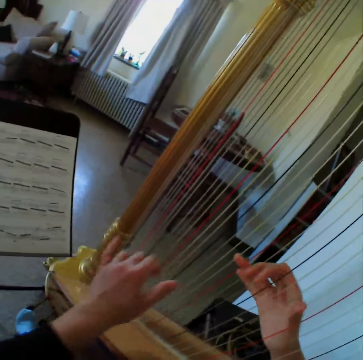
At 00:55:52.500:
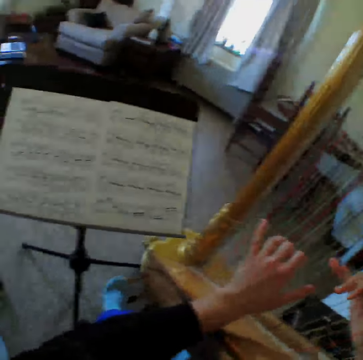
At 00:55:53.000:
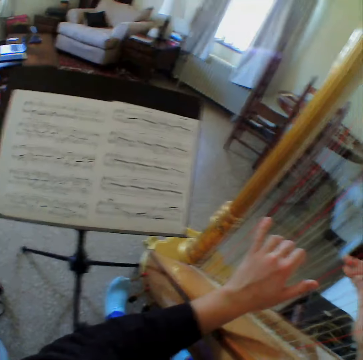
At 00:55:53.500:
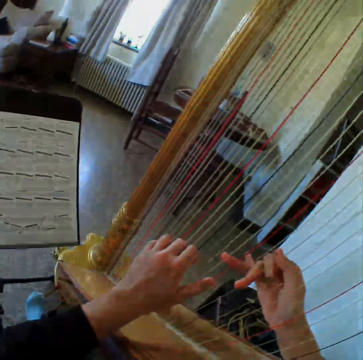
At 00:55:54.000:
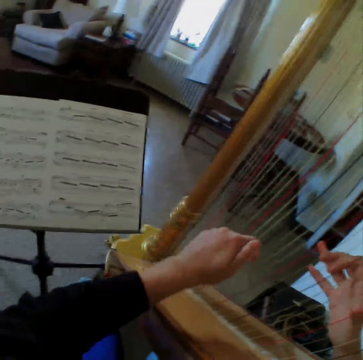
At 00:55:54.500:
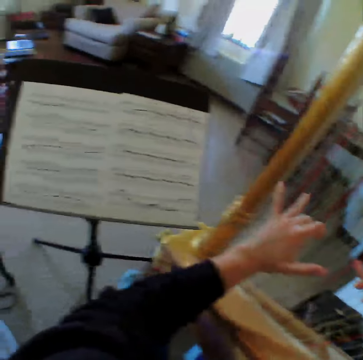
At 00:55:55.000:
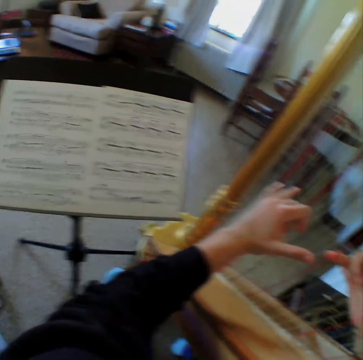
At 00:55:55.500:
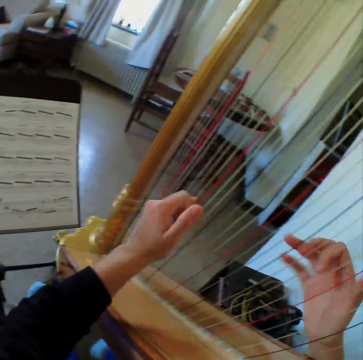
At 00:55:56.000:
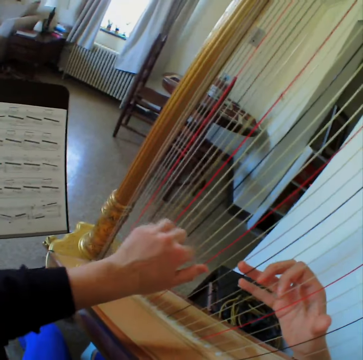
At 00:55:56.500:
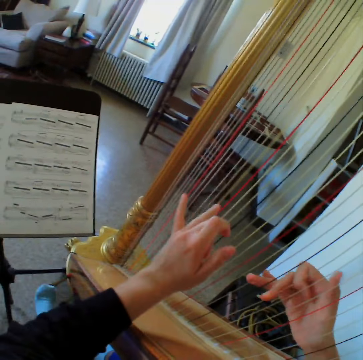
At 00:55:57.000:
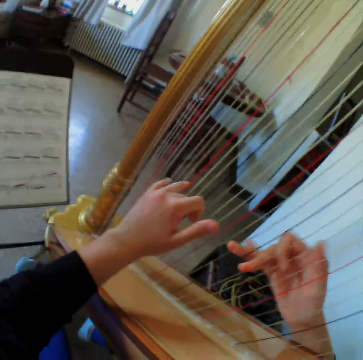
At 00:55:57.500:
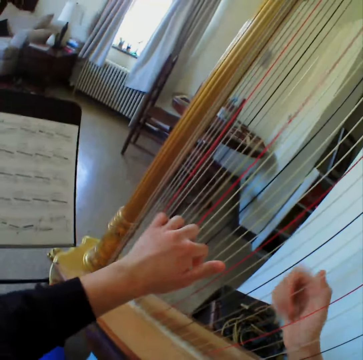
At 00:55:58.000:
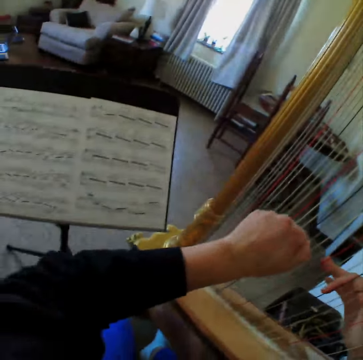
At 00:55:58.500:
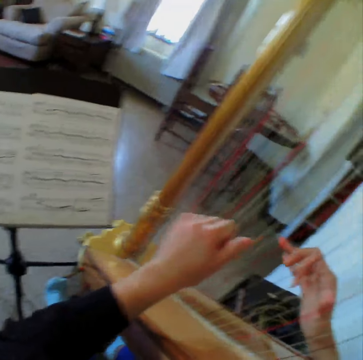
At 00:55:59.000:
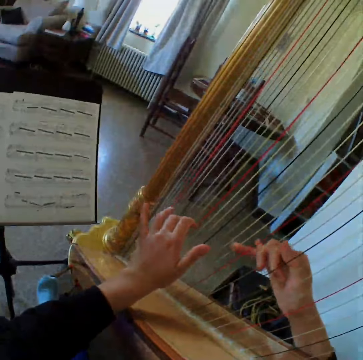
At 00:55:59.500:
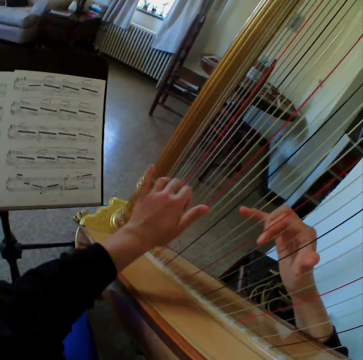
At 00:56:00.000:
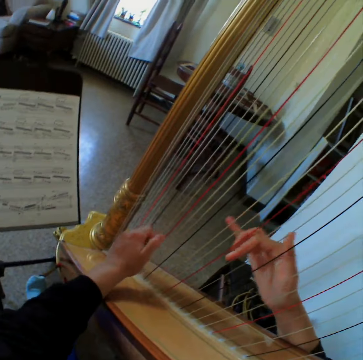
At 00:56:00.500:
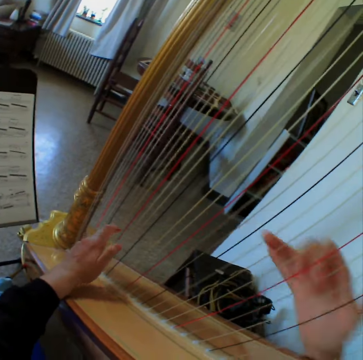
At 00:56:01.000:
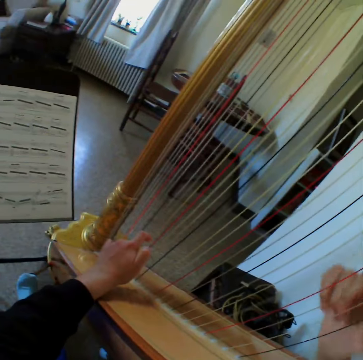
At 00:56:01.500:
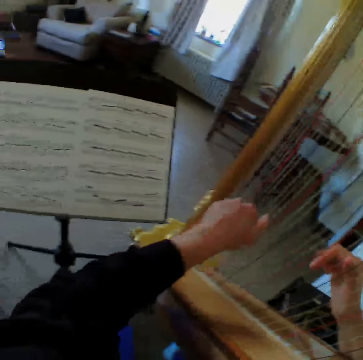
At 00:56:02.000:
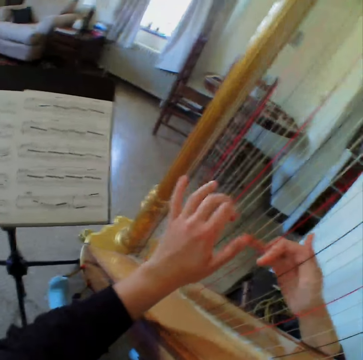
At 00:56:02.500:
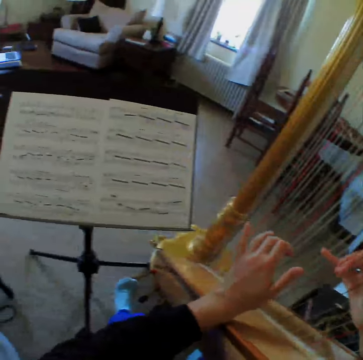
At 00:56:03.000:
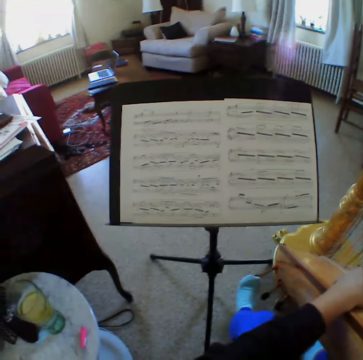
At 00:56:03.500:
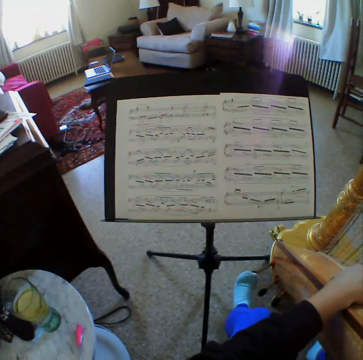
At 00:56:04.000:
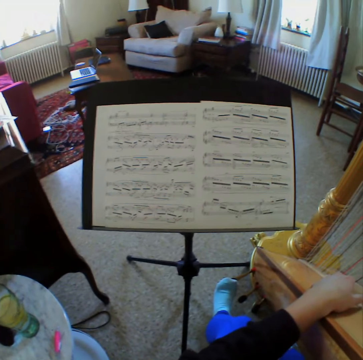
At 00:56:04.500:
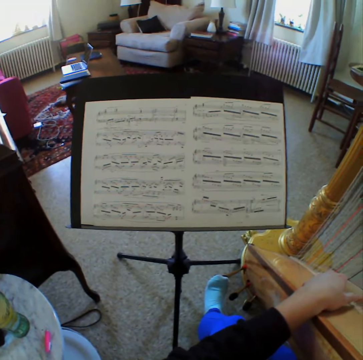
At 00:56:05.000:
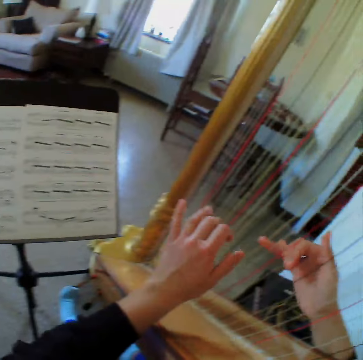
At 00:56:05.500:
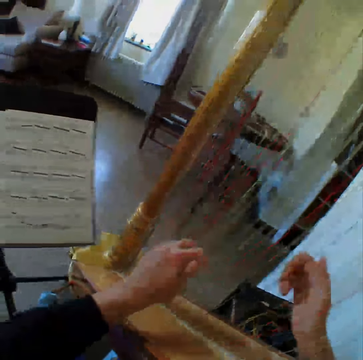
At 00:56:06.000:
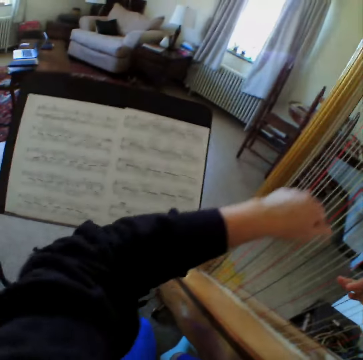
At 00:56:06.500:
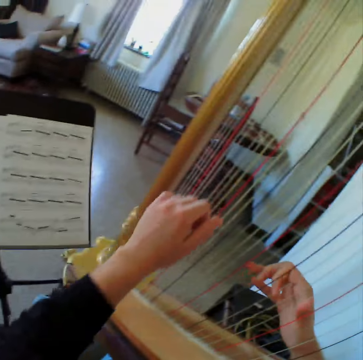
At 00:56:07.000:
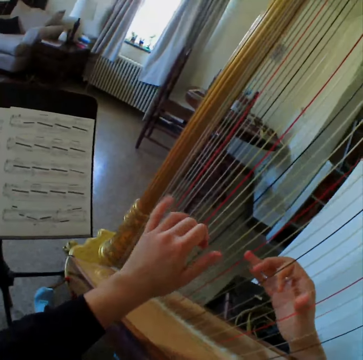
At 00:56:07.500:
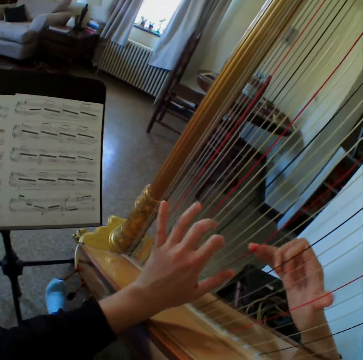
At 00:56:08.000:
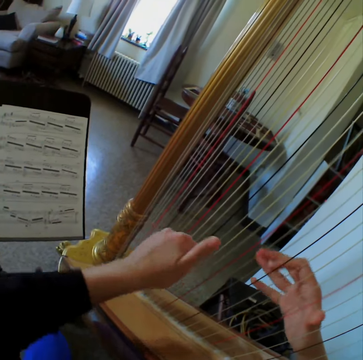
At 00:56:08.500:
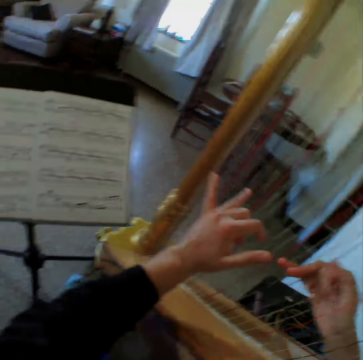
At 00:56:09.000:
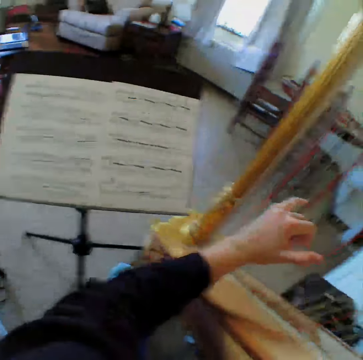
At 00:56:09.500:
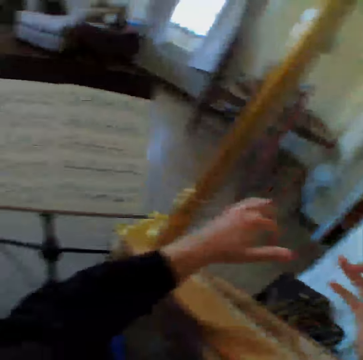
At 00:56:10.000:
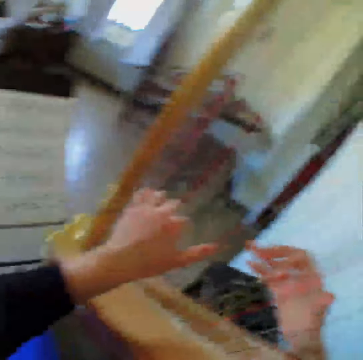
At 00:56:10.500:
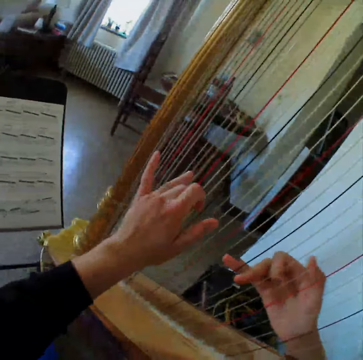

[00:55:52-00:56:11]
The camera wearer plays the harp with both hands. They look at the paper. They play the harp.

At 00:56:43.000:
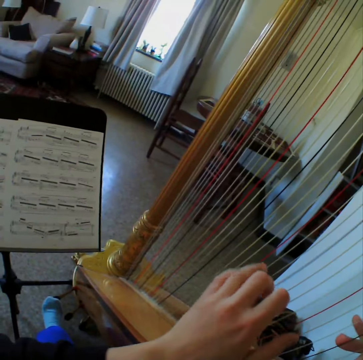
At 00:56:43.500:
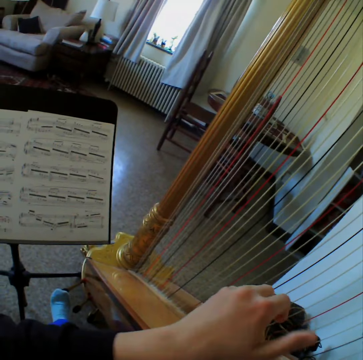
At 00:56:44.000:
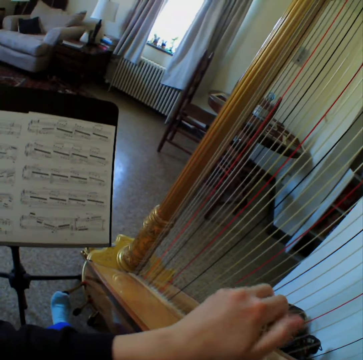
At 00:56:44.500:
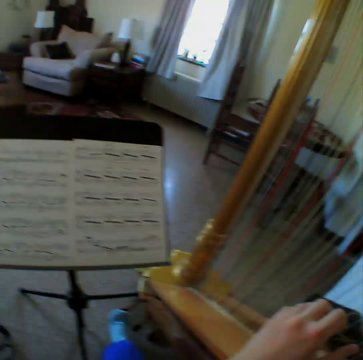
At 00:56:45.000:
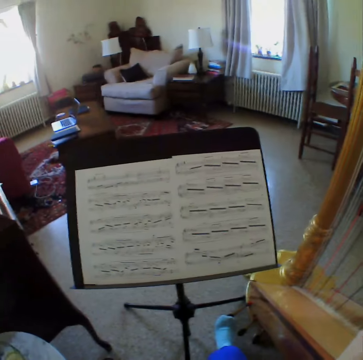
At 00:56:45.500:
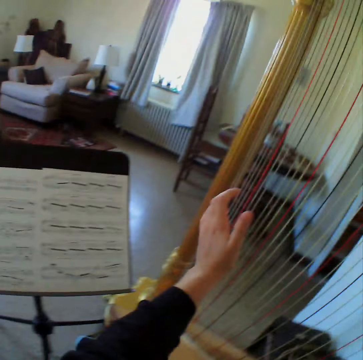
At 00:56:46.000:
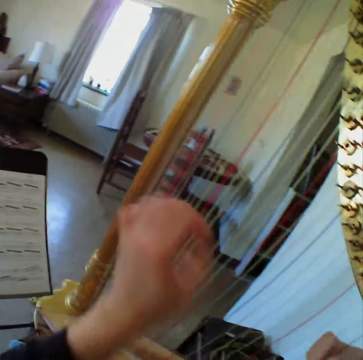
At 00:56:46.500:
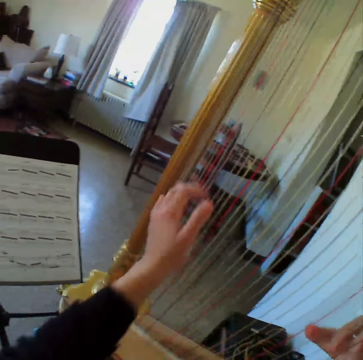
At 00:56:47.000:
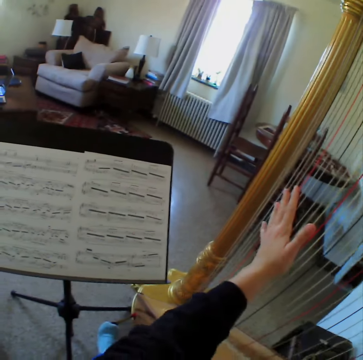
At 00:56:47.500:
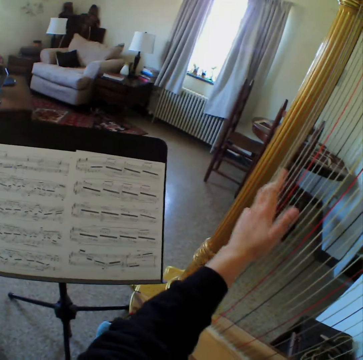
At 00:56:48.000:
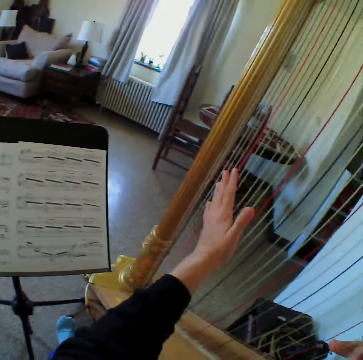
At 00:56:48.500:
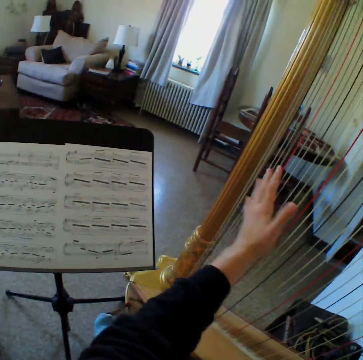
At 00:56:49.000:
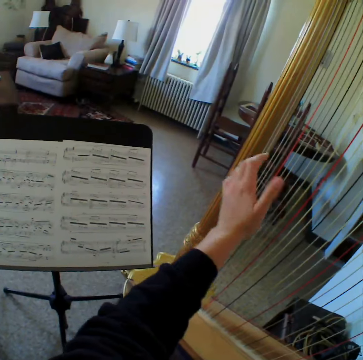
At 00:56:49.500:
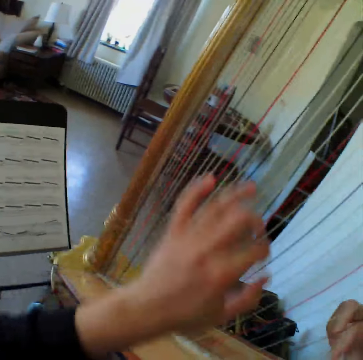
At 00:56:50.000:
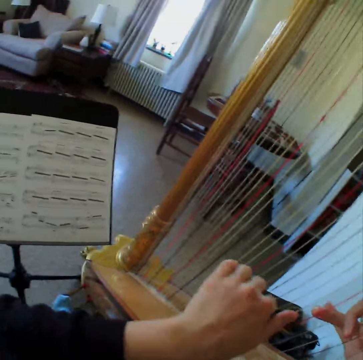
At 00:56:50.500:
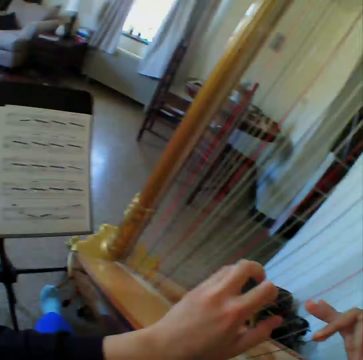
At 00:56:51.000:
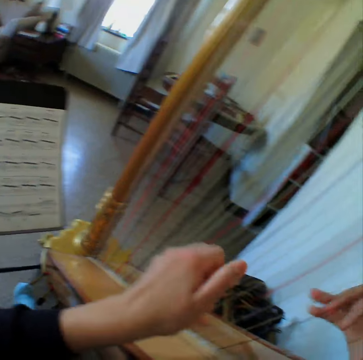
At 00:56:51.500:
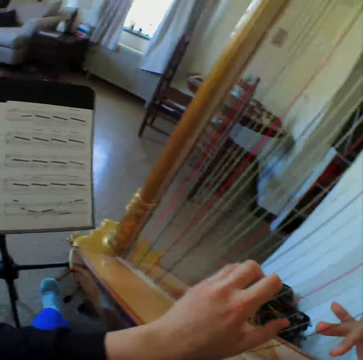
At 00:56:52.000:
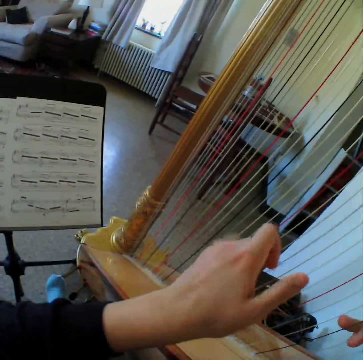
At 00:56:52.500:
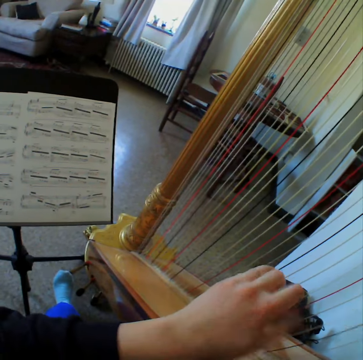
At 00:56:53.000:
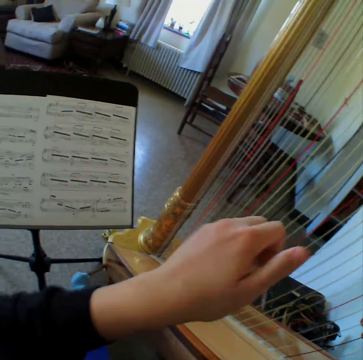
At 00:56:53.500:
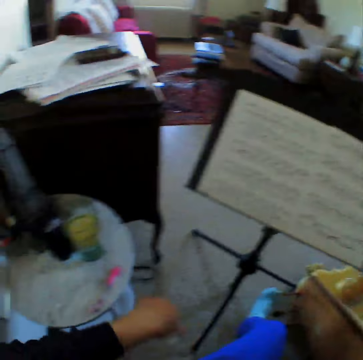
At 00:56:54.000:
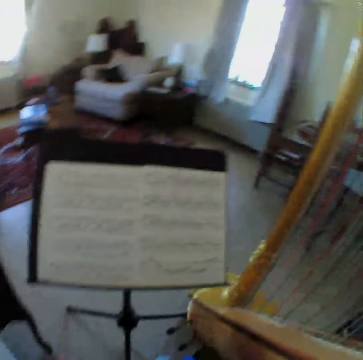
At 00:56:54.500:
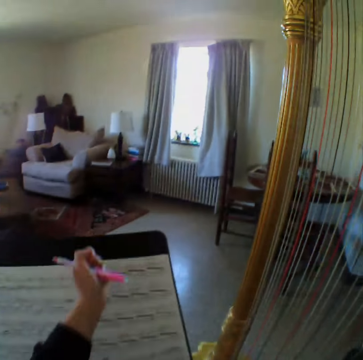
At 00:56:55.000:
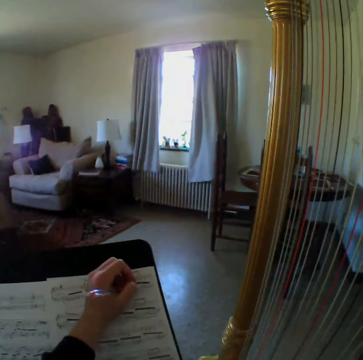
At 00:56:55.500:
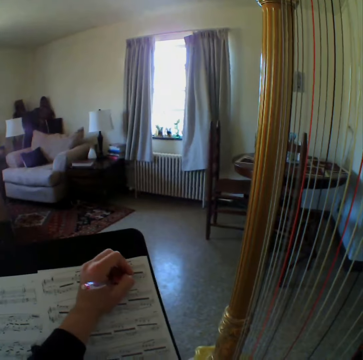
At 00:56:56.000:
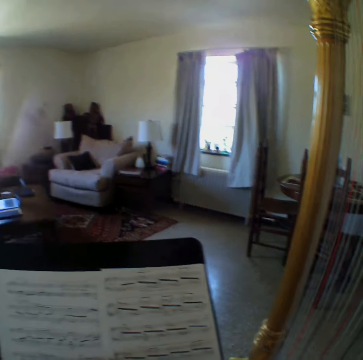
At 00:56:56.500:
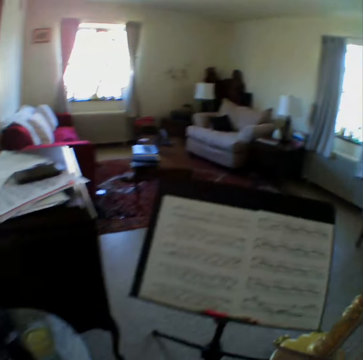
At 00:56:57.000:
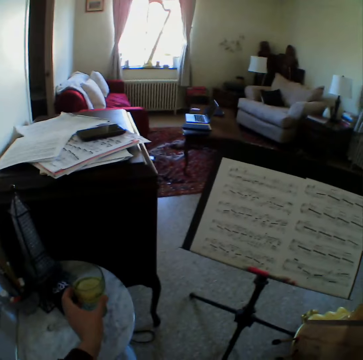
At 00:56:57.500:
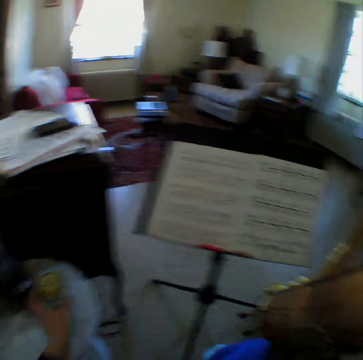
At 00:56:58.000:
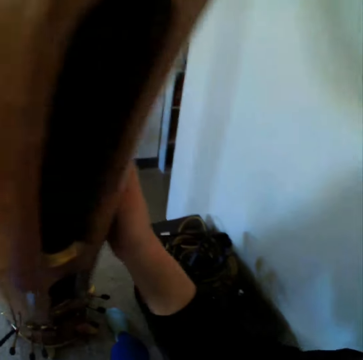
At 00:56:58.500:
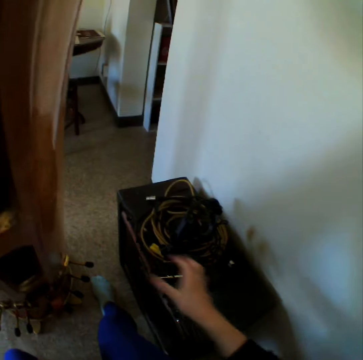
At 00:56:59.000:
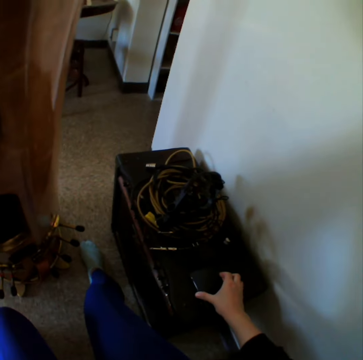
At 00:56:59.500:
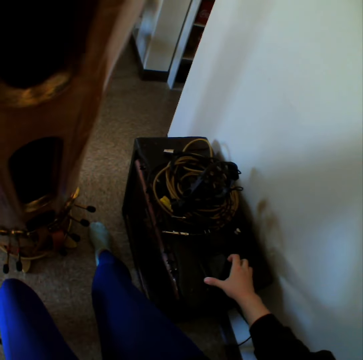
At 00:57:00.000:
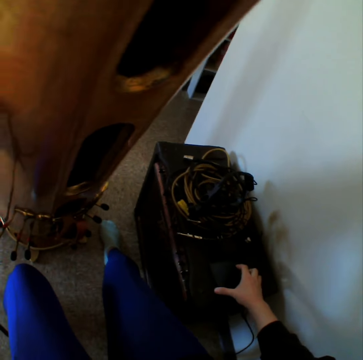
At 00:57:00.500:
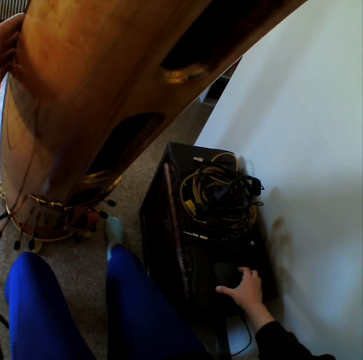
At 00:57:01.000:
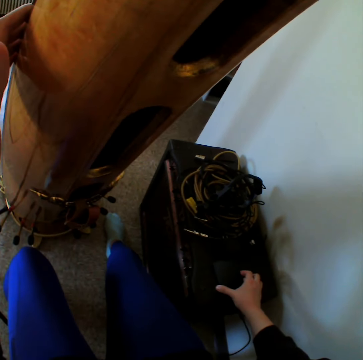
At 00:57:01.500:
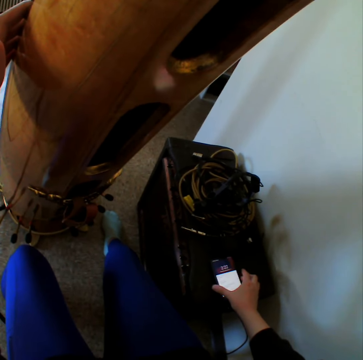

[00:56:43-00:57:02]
The camera wearer looks at the paper. She plays the harp. She looks at the paper. She picks up a pen from the table with her left hand. She removes the lid from the pen. She writes on the music note on the music stand with the pen in her left hand. She moves the hand. She drops the pen on the music stand with her left hand. She touches the glass. She picks up the glass of water with her left hand from the table. She presses a phone on the table with her right hand.
